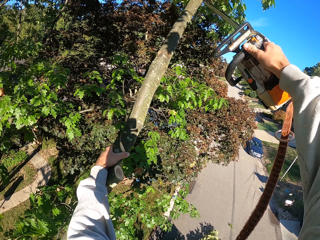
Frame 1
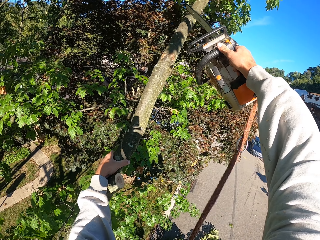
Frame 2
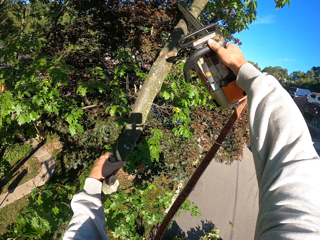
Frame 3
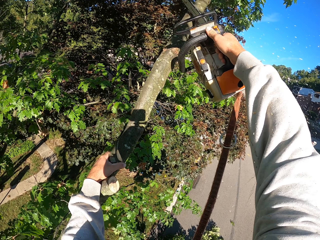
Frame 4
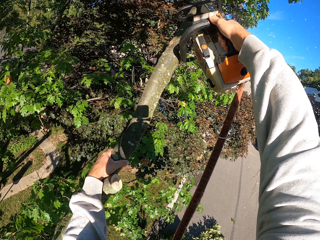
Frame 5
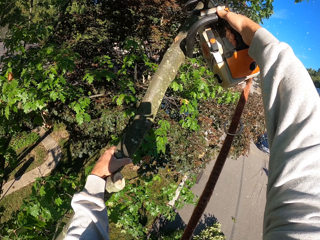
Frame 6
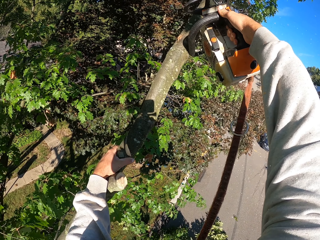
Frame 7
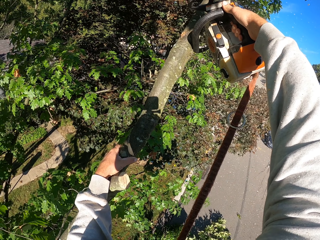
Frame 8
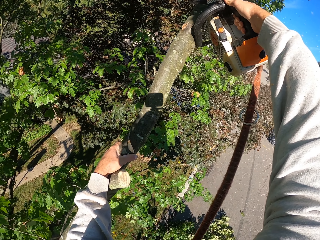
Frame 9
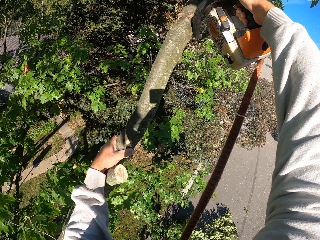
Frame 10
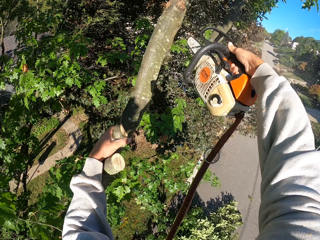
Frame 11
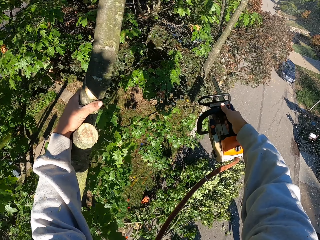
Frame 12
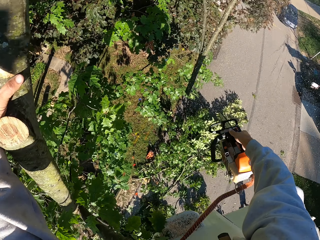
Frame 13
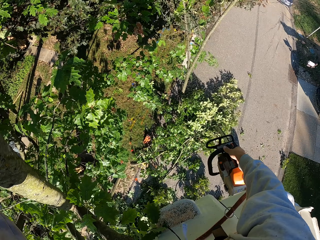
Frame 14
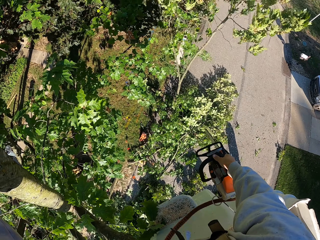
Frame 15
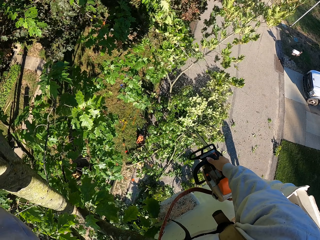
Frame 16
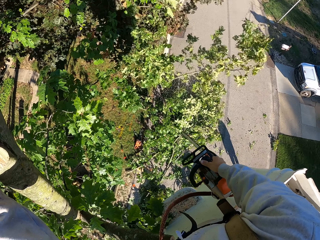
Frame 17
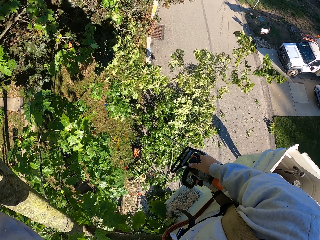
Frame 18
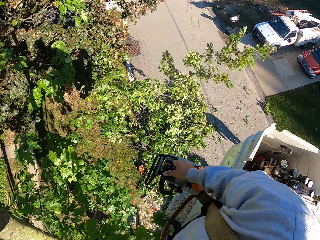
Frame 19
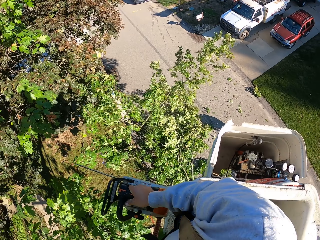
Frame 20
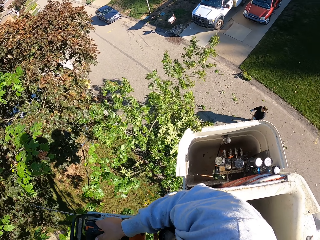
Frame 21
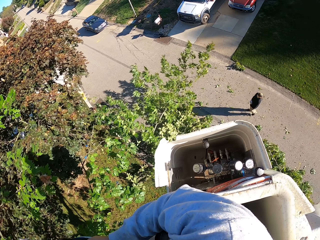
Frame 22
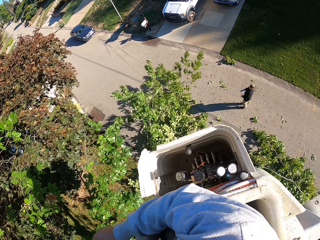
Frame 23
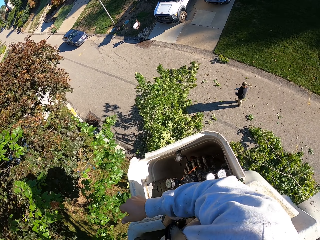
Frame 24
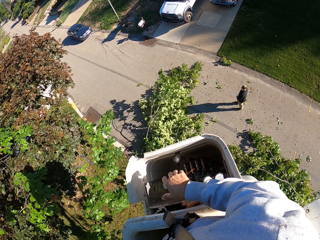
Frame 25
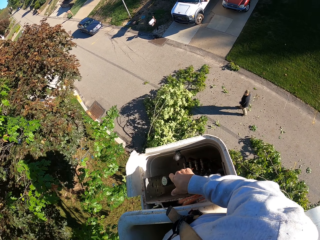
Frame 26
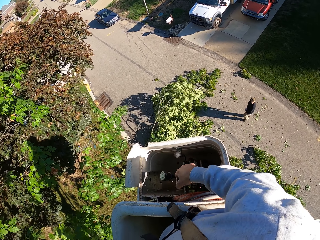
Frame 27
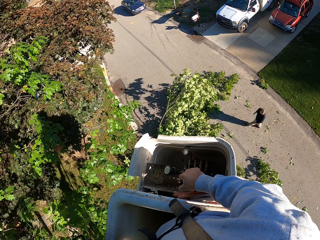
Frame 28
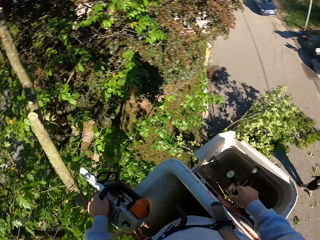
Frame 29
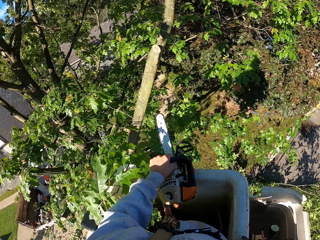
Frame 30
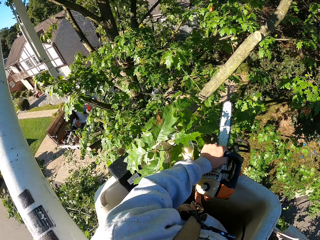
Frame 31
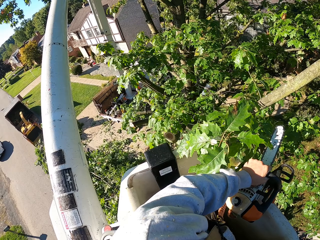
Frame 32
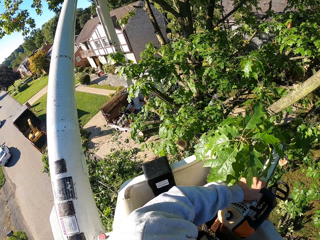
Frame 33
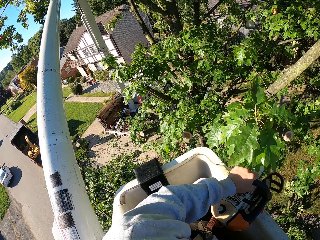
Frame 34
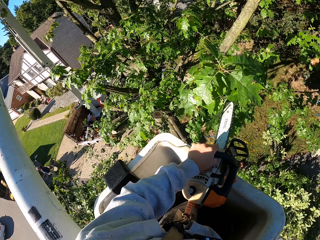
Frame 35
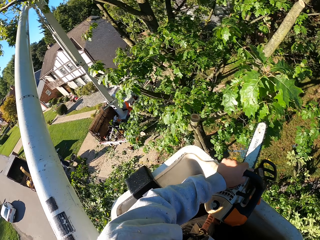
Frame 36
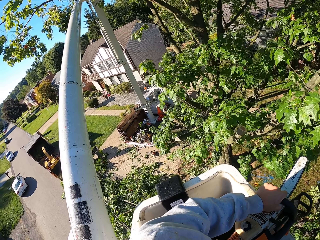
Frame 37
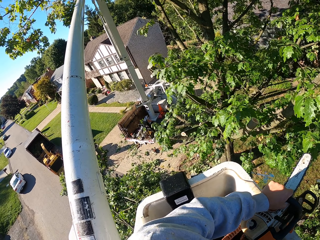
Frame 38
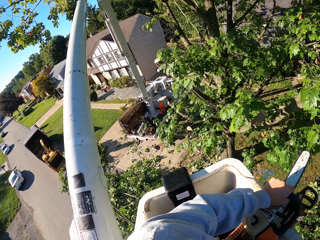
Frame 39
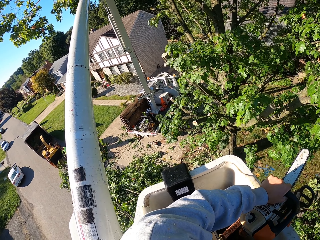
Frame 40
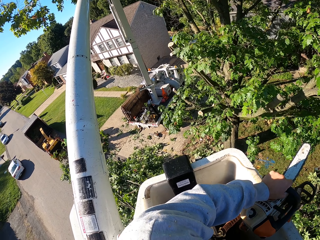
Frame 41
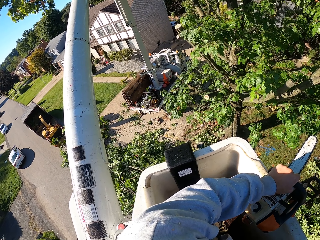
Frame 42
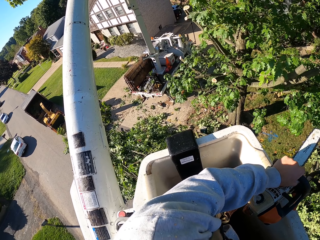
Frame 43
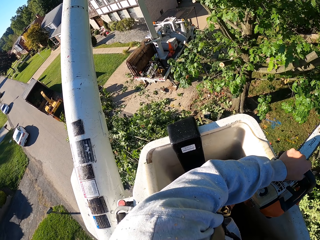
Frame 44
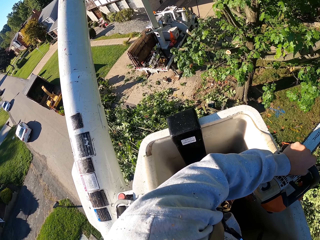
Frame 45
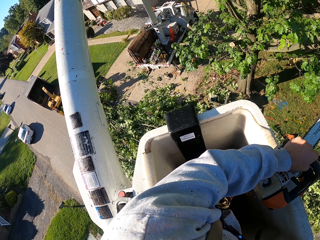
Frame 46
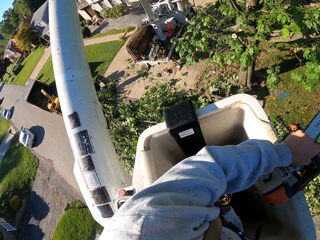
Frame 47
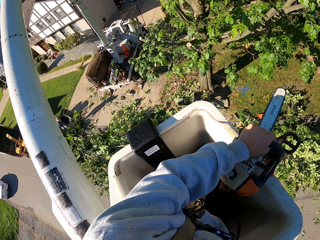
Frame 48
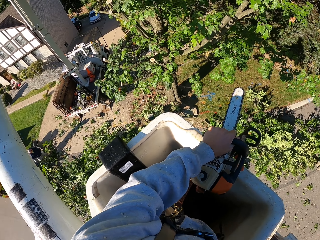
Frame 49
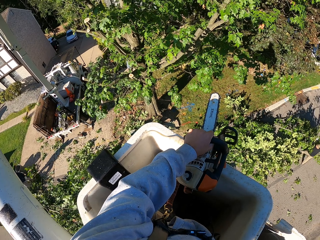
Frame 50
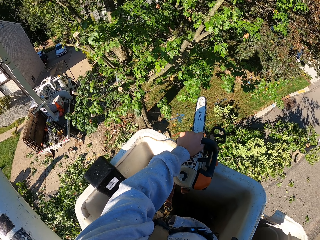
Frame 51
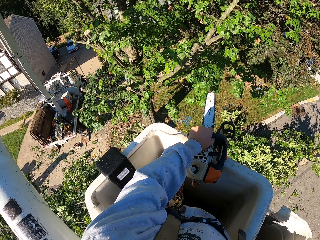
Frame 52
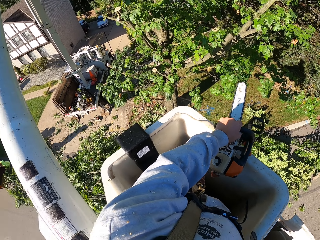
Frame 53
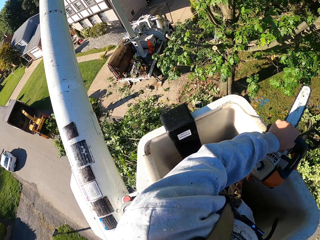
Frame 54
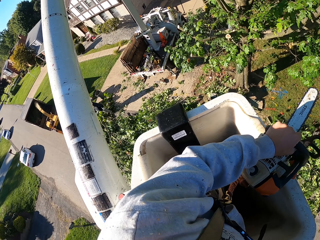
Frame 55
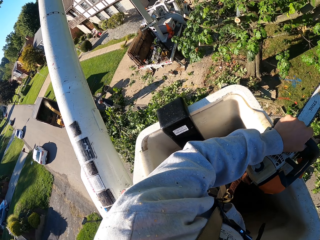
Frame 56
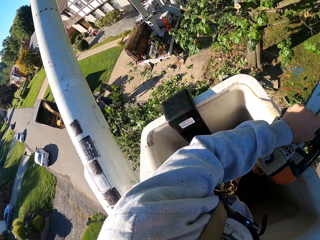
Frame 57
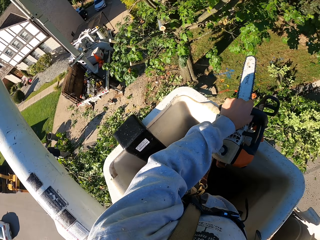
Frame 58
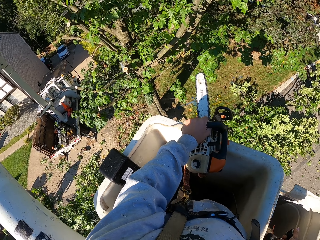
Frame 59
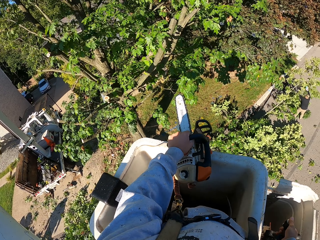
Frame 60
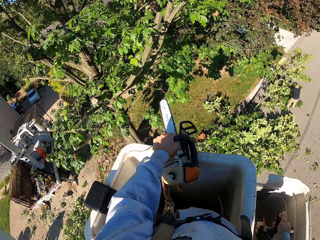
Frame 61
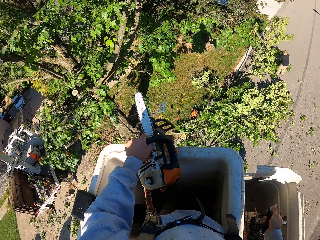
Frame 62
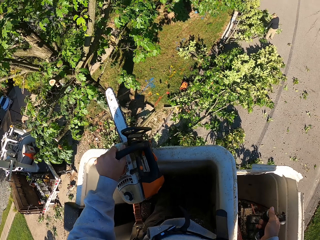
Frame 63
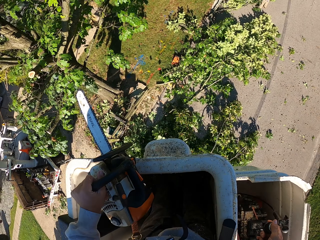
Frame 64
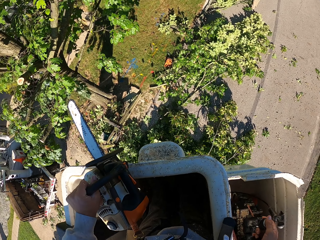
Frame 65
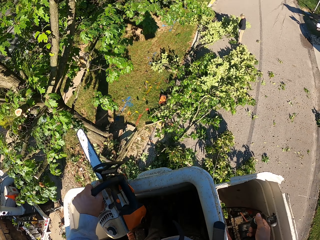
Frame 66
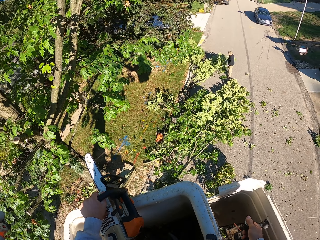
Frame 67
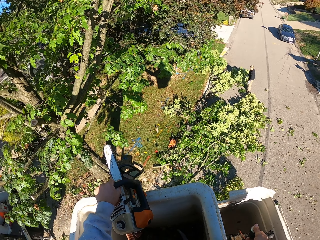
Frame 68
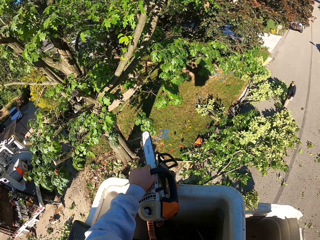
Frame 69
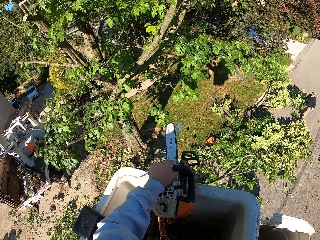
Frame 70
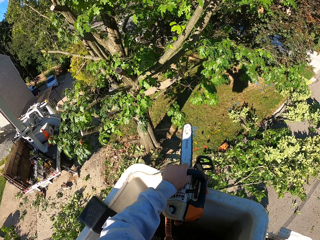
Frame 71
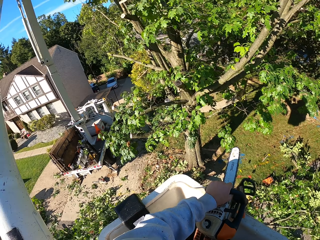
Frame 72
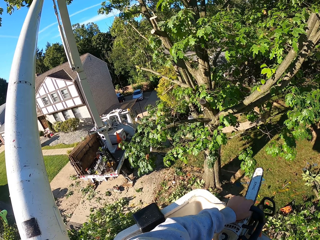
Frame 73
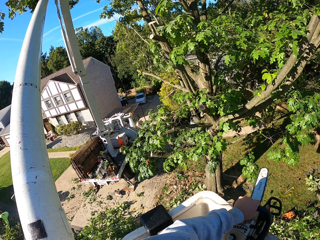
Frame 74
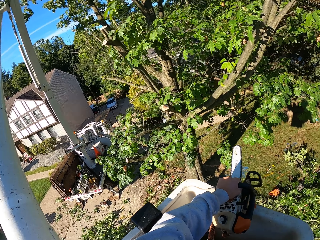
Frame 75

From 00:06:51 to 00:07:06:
The camera wearer cuts the branch from the tree with the chainsaw in his right hand. He passes the chainsaw from his right hand to his left hand. He operates the crane with his right hand. He adjusts the pneumatic elevator. The man carries the branches from the ground with both hands and throws the branches on the ground with both hands.

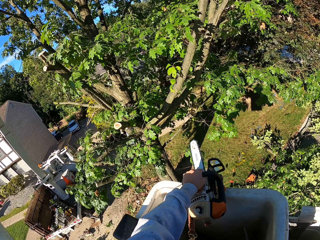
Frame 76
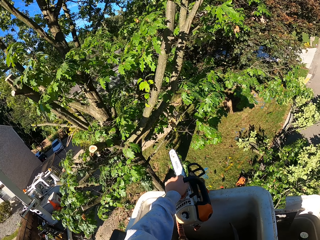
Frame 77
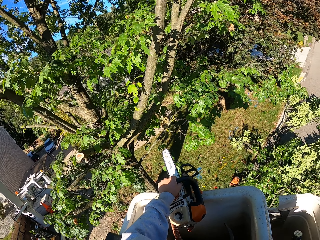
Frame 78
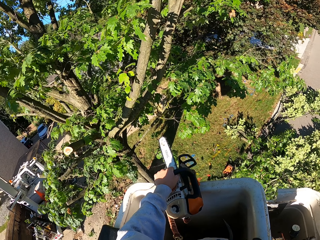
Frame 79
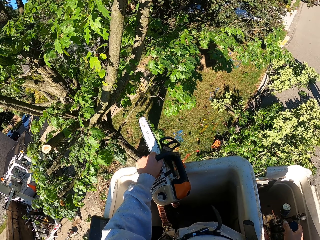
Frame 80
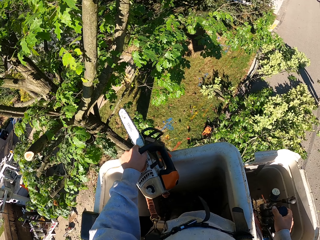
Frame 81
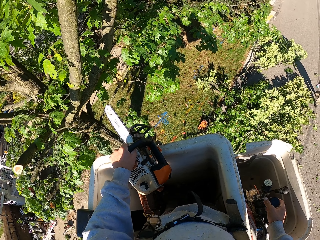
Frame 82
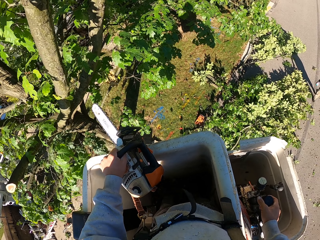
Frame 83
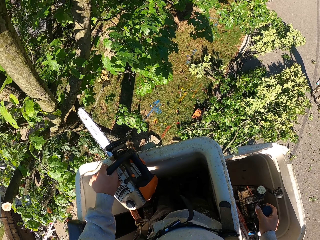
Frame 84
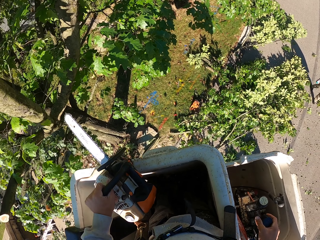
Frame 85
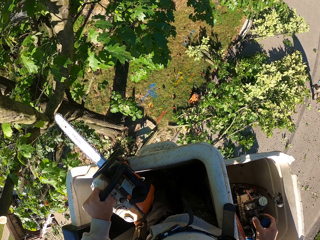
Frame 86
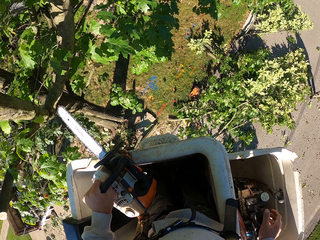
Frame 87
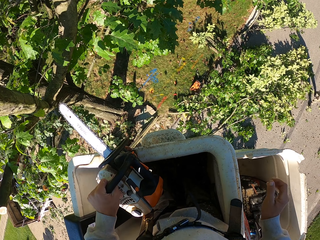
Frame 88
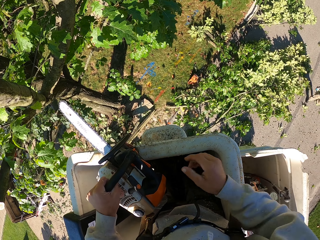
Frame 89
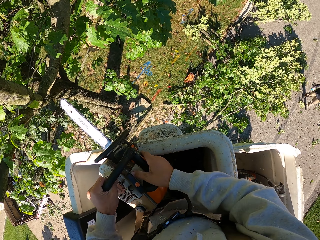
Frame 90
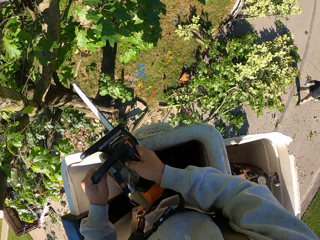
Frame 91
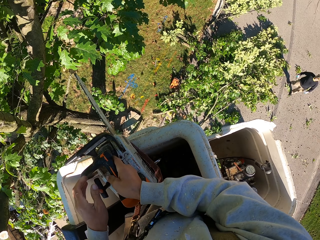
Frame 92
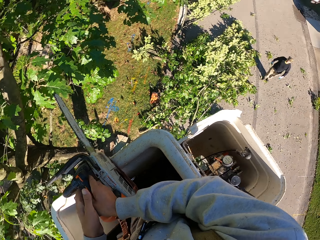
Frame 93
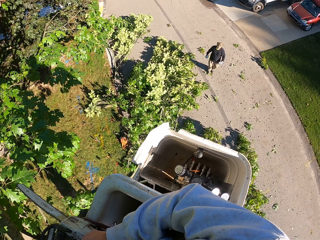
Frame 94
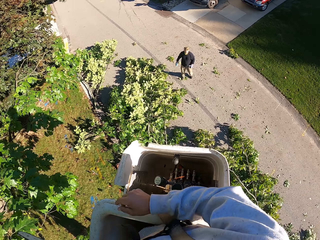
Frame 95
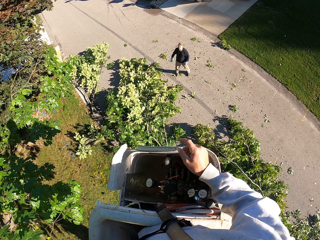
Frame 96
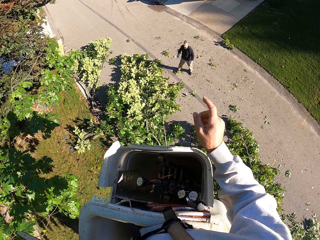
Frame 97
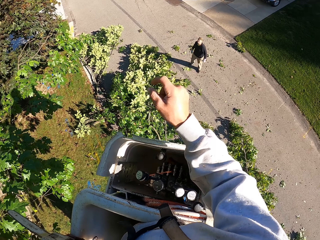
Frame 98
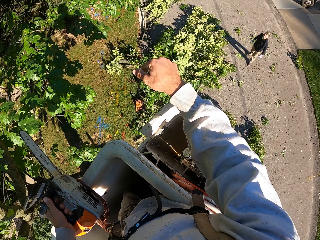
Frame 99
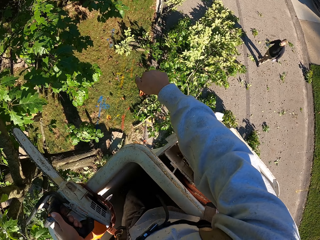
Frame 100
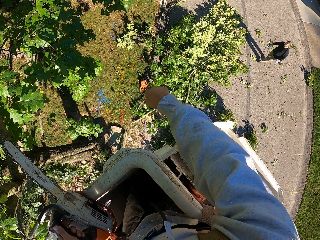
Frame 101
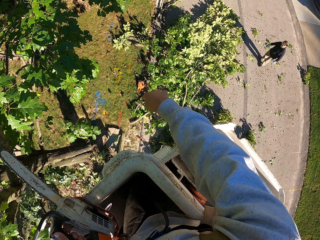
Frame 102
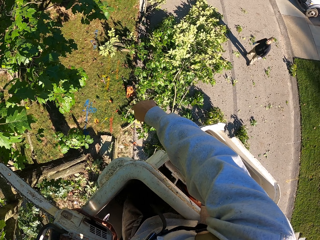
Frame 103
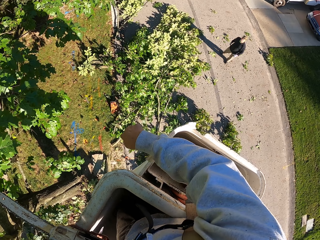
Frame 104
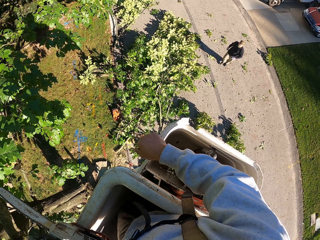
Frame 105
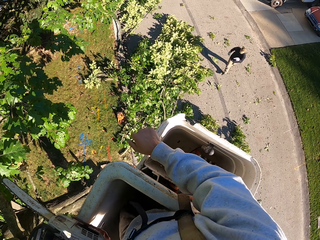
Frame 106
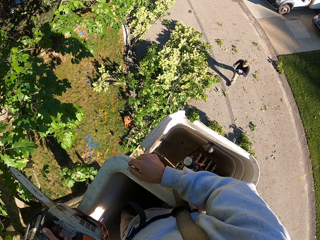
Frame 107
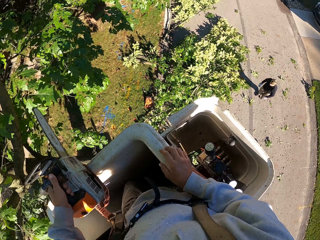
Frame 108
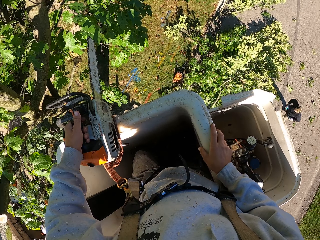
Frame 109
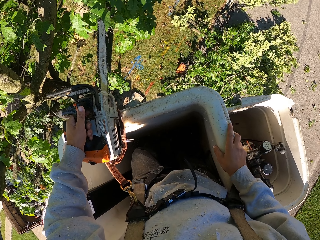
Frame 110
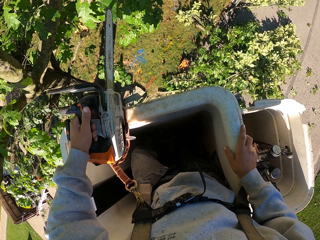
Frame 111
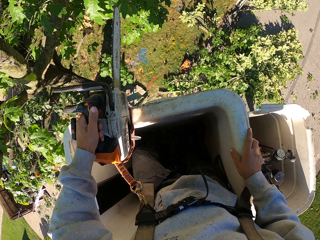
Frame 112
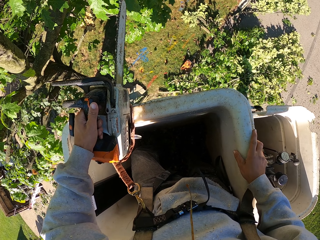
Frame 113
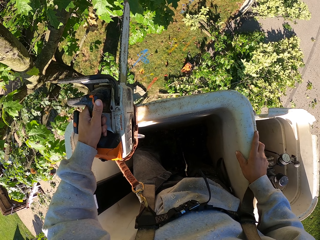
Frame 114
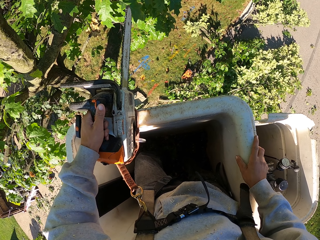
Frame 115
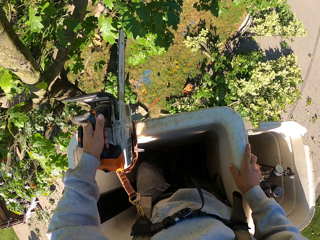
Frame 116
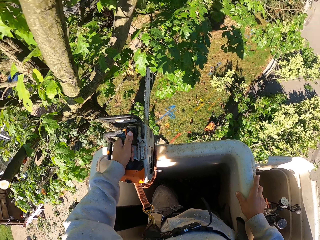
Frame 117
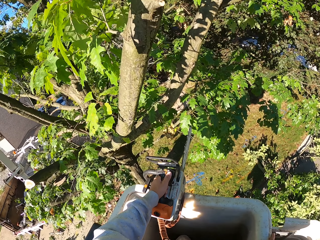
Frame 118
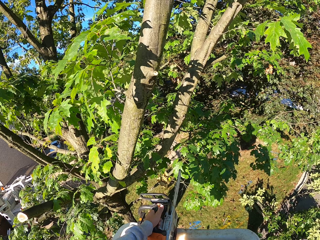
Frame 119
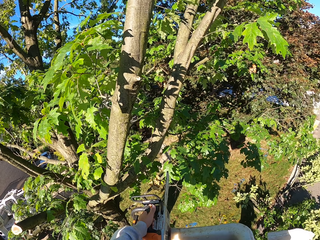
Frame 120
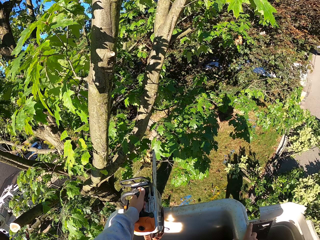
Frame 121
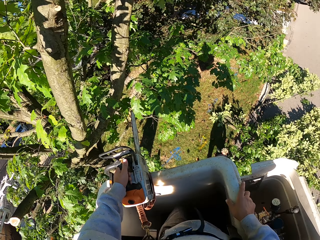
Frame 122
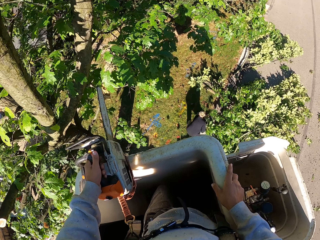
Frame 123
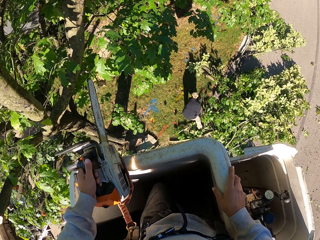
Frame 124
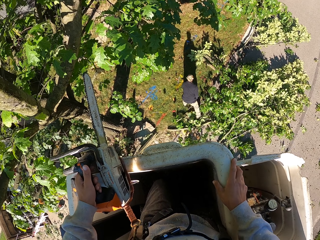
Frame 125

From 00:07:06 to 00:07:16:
The camera wearer adjusts the chainsaw in his left hand with his right hand. He points with his right hand.
